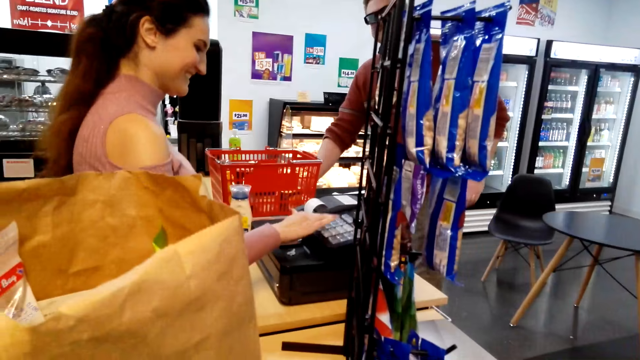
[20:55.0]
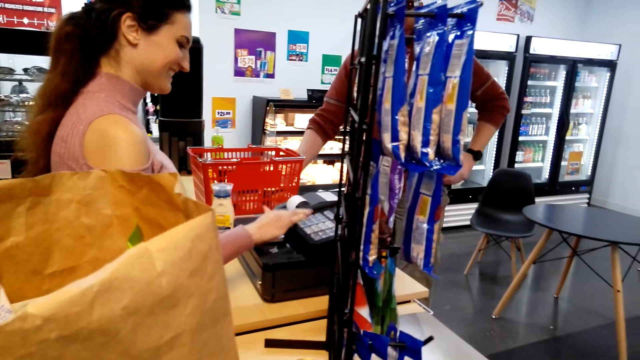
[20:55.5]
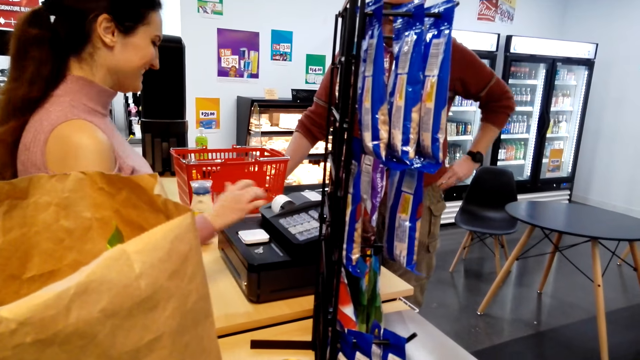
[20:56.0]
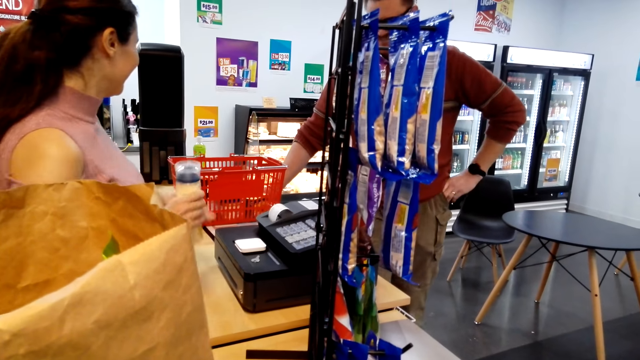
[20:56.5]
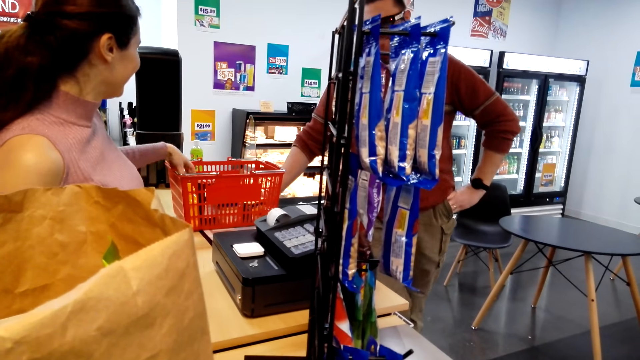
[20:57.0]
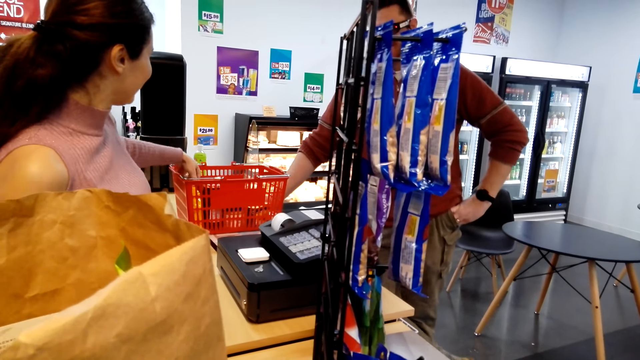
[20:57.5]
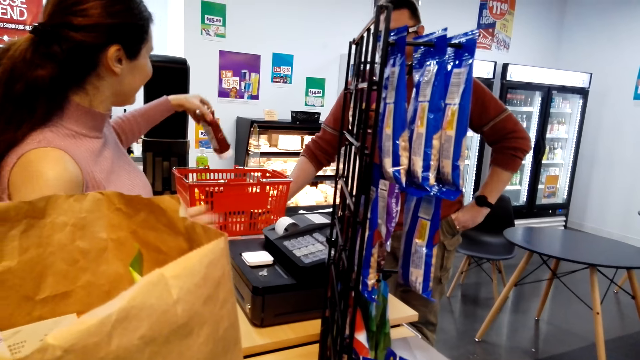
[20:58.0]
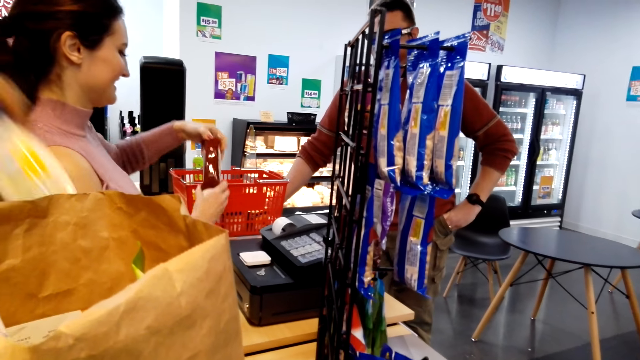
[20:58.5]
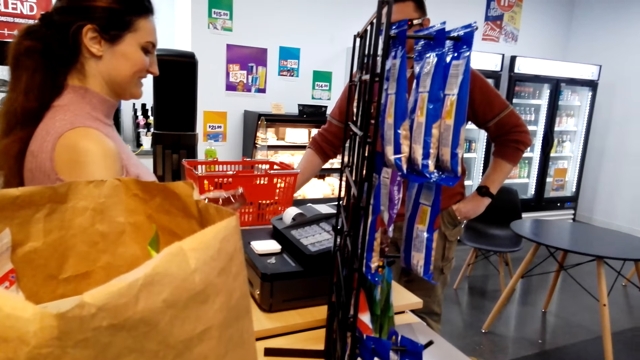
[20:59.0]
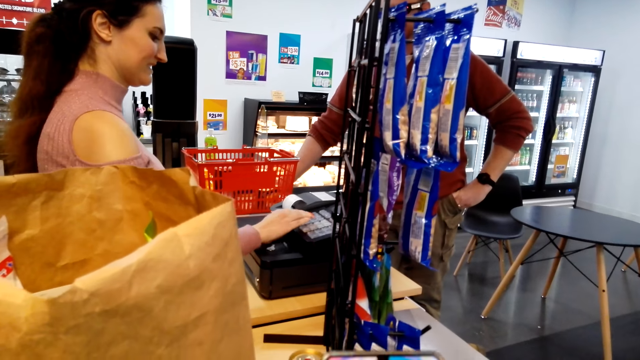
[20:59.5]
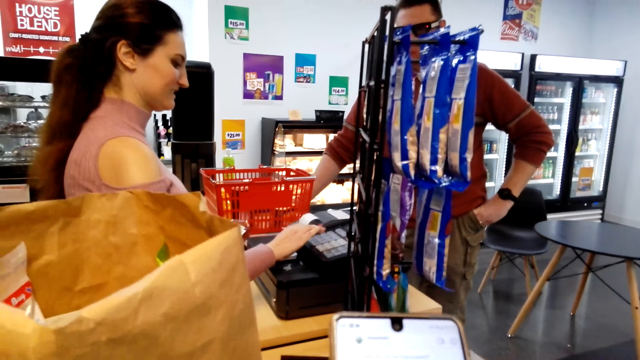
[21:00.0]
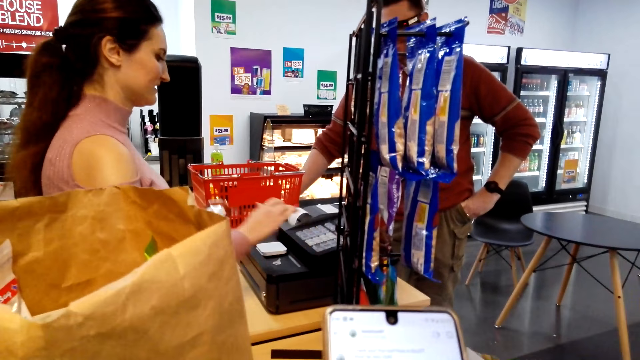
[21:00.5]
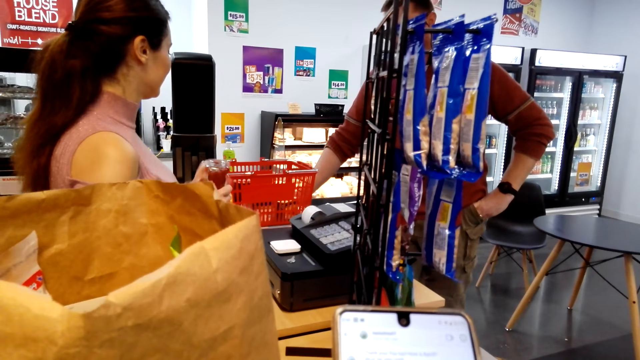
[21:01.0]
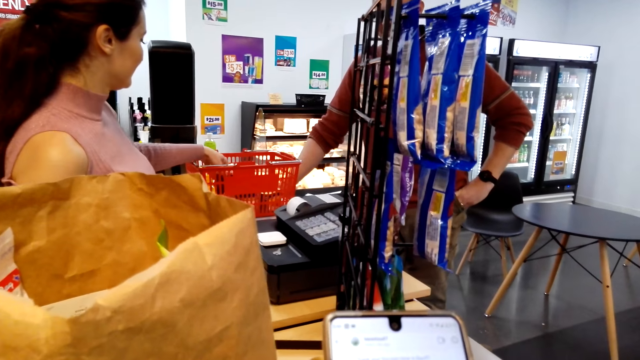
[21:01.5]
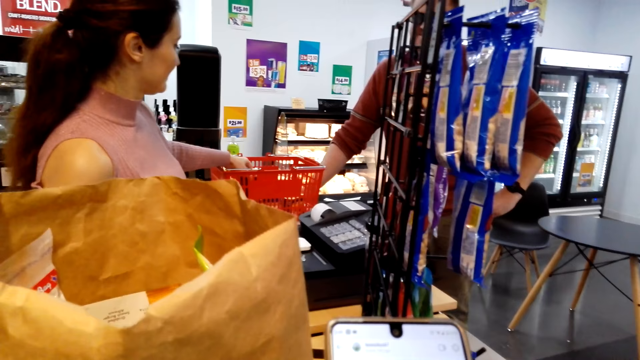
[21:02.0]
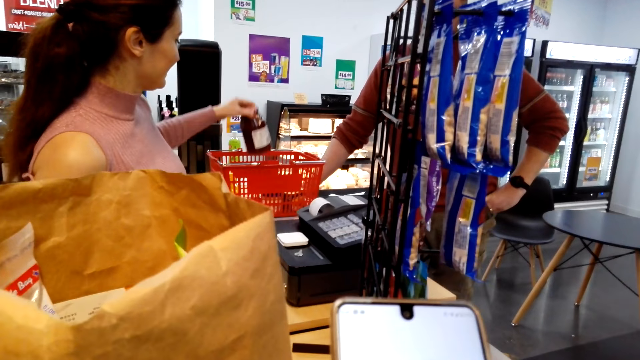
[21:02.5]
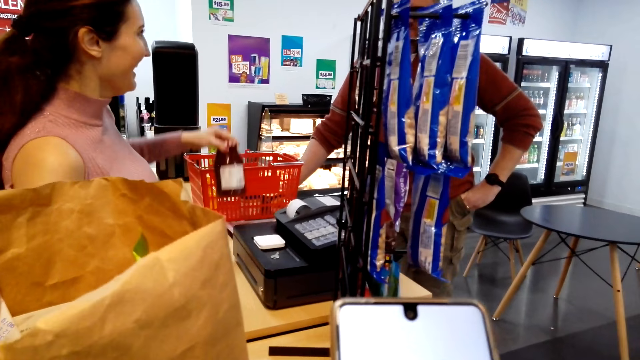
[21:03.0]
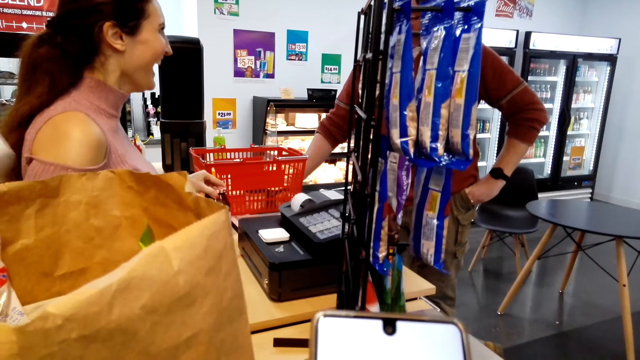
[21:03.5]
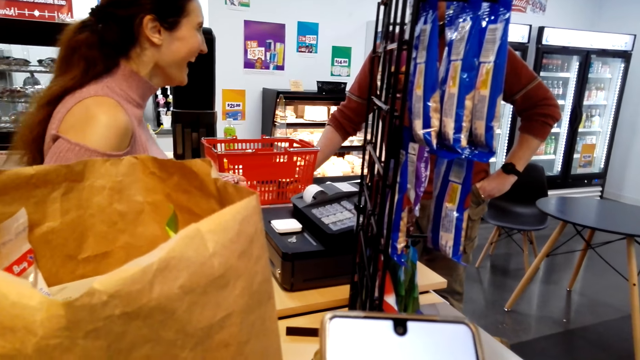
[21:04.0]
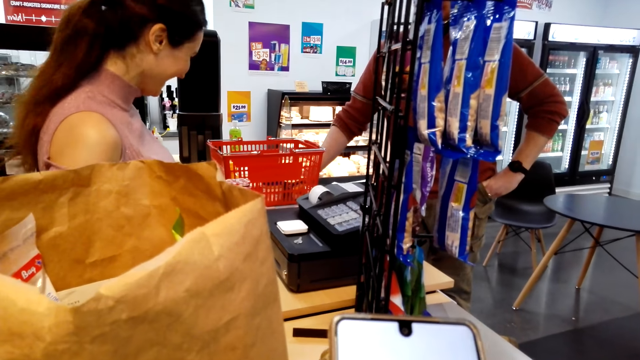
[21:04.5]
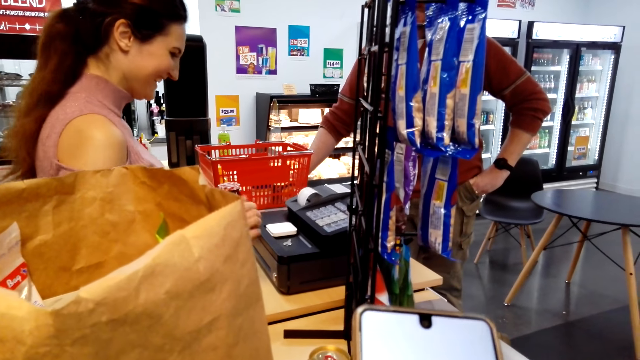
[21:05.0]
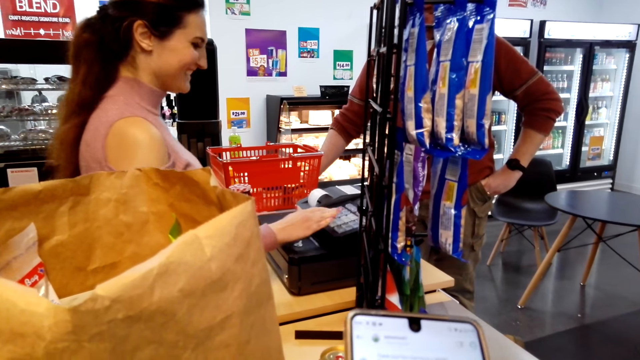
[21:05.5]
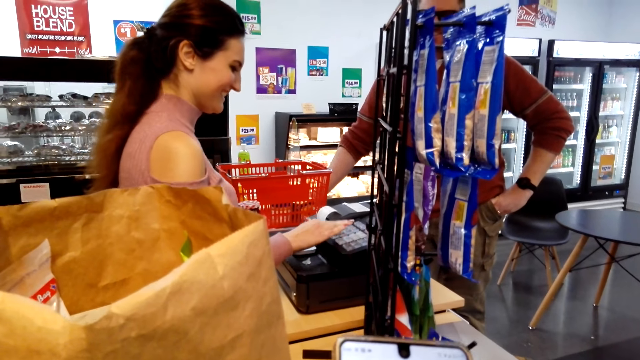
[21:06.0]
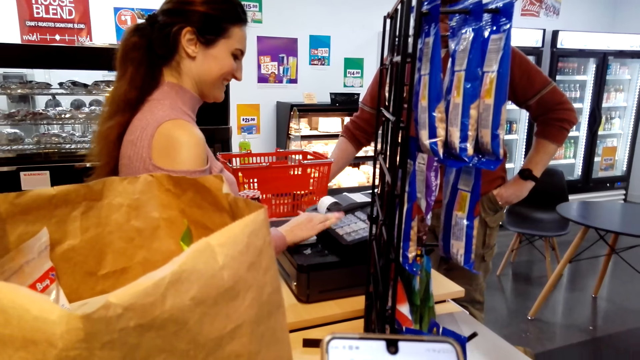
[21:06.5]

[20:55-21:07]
The cashier picks goods from the tray. The cashier scans the commodities' price. The cashier picks goods from the tray. The cashier scans the commodities' price.

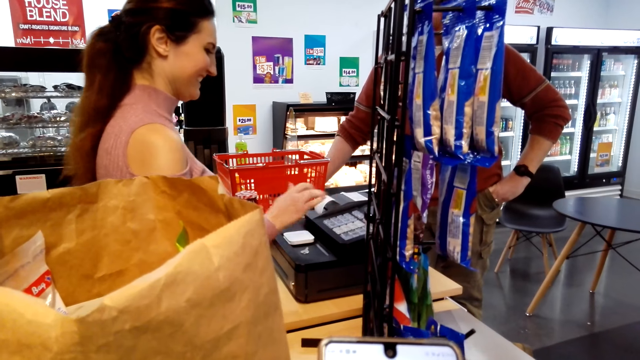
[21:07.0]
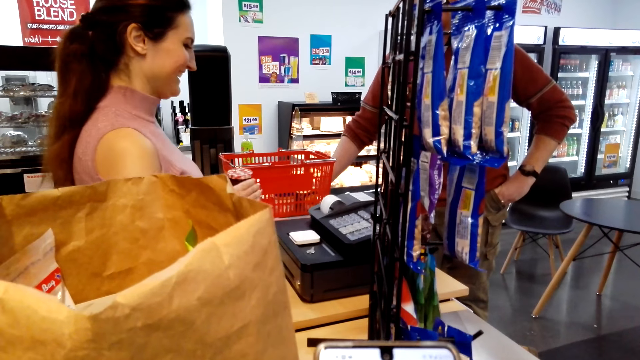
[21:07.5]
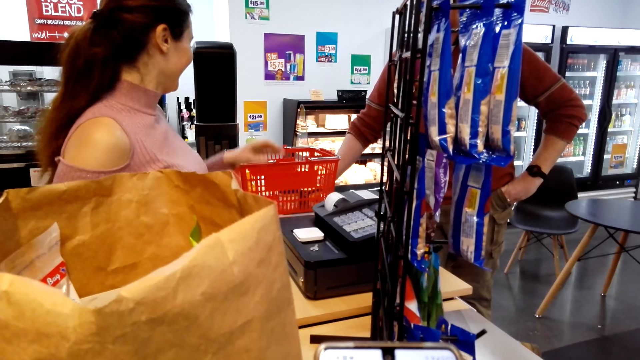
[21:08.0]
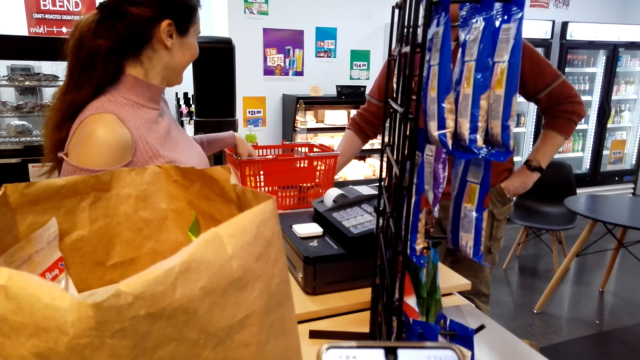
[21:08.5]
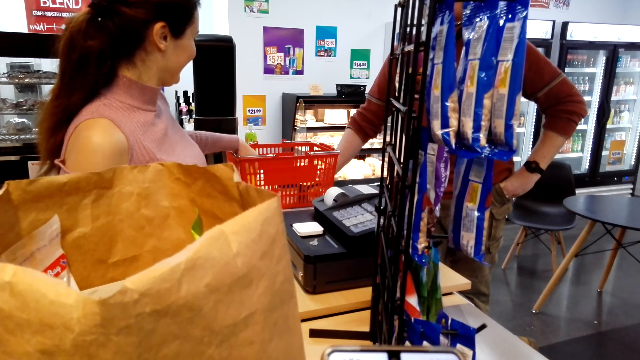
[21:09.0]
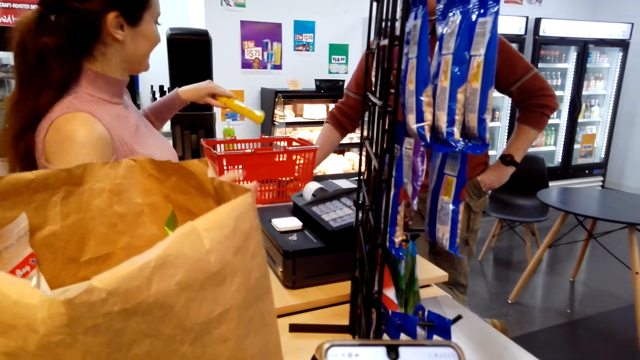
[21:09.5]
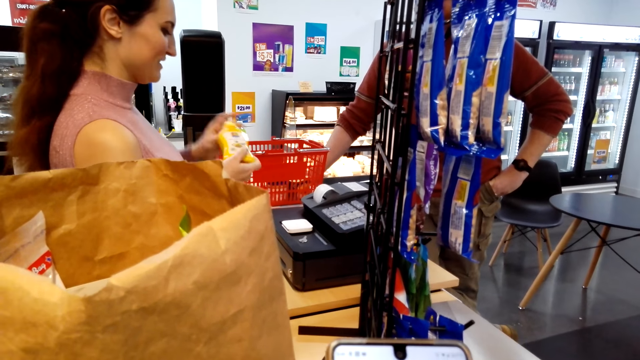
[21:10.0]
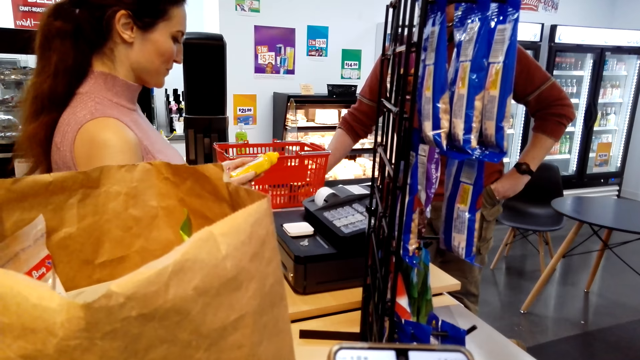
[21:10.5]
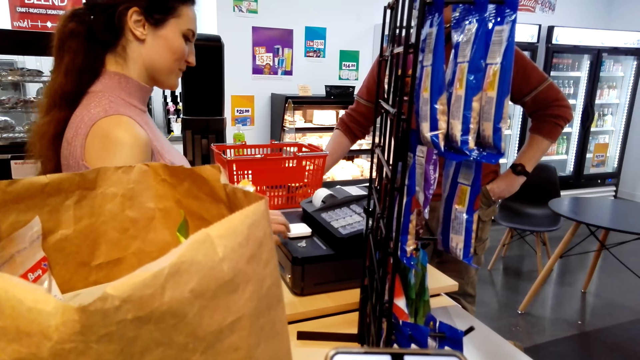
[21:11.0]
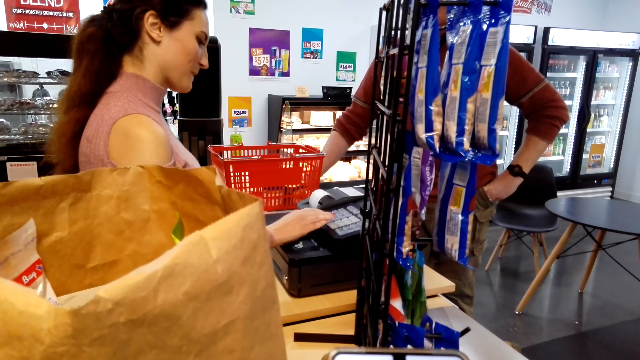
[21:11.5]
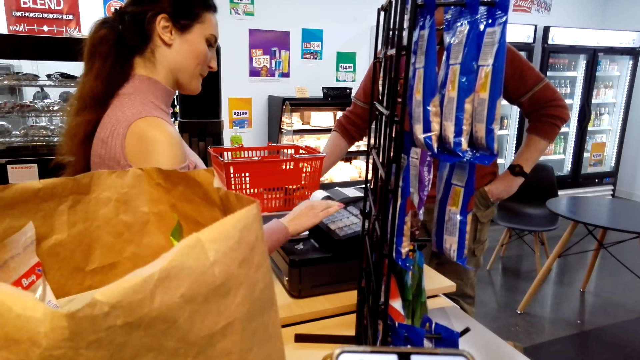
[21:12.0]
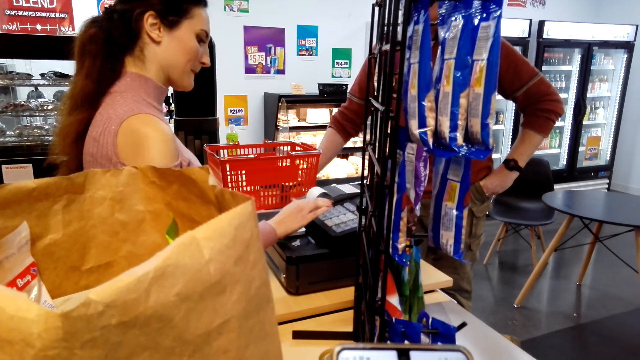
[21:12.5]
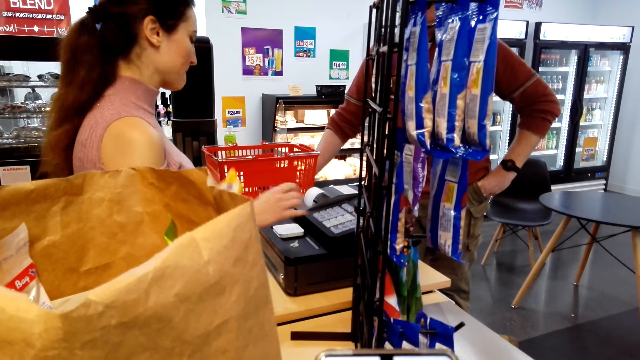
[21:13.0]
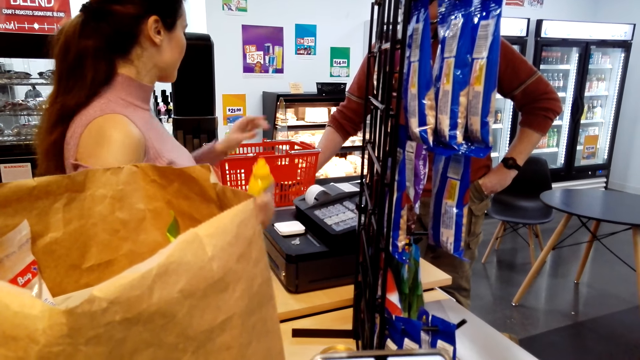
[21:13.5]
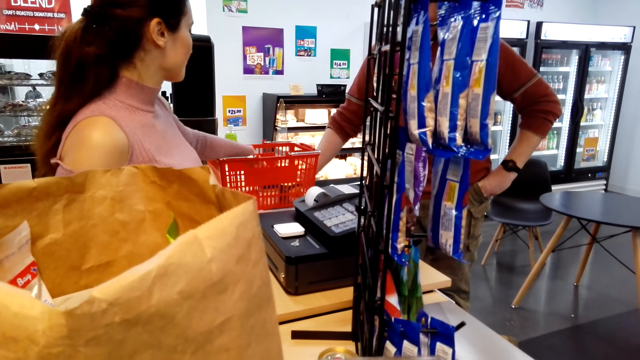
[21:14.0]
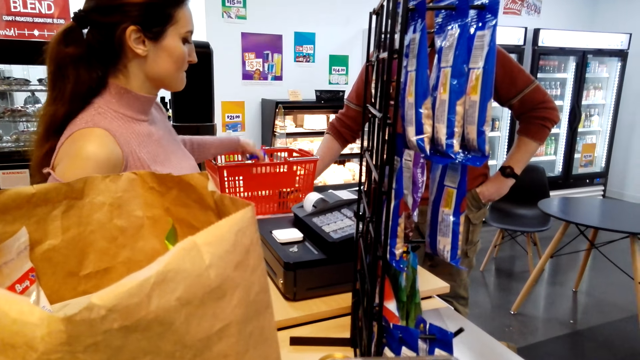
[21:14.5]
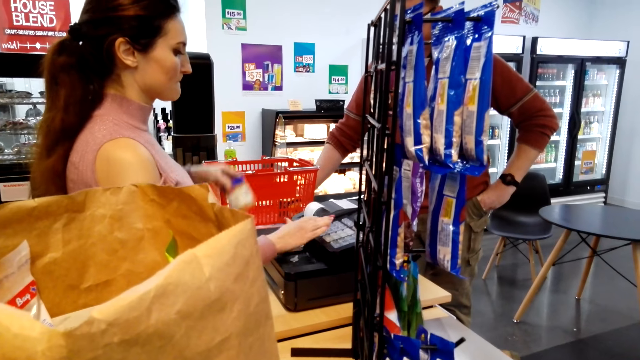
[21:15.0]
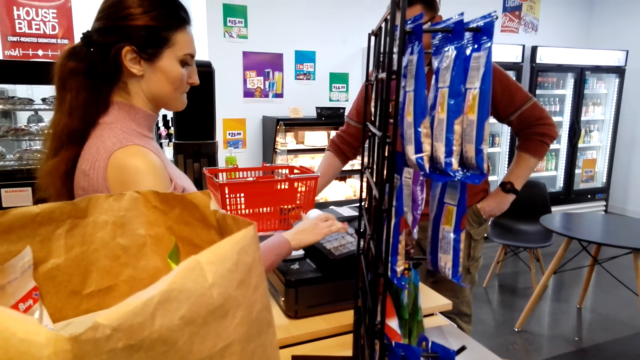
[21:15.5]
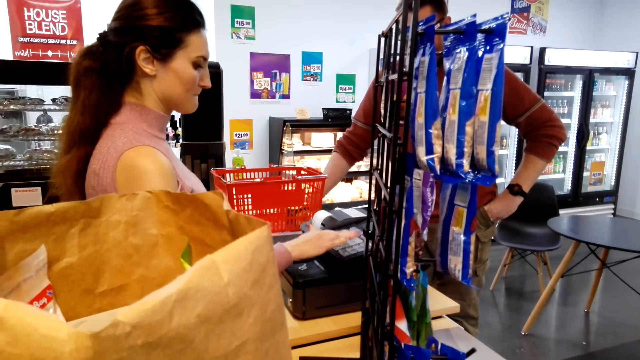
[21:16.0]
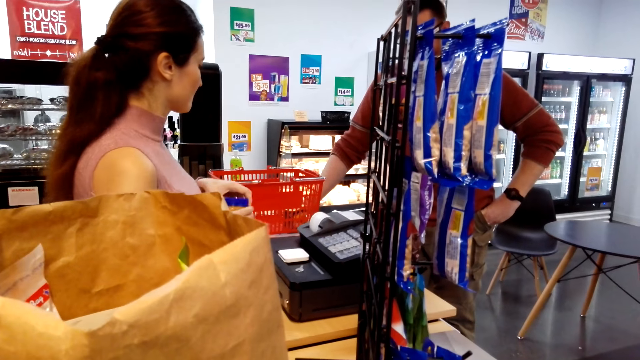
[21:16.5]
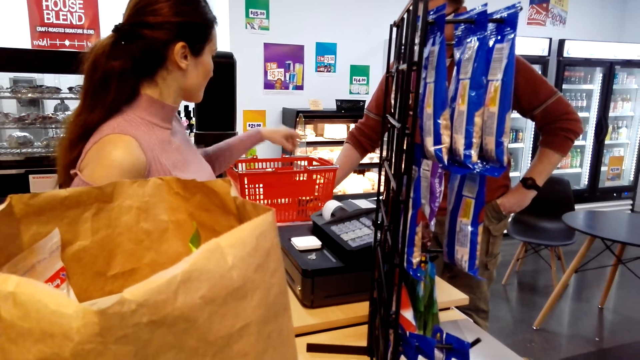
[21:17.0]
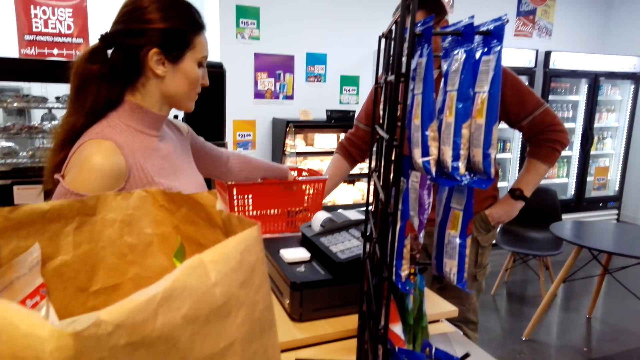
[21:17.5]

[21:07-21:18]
The cashier picks goods from the tray. The cashier scans the commodities' price. The cashier picks goods from the tray.
